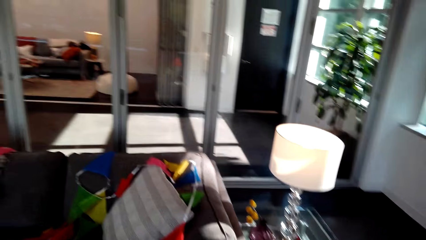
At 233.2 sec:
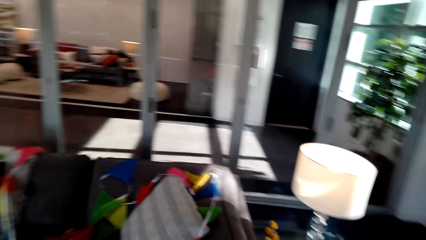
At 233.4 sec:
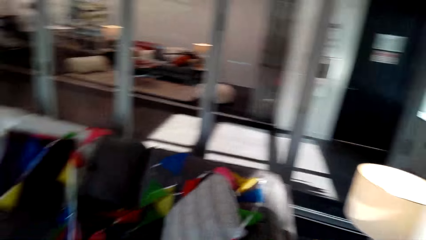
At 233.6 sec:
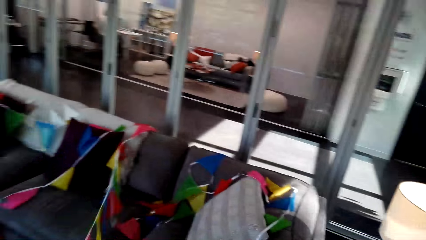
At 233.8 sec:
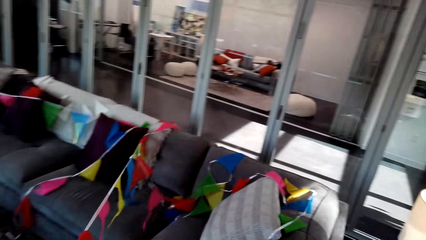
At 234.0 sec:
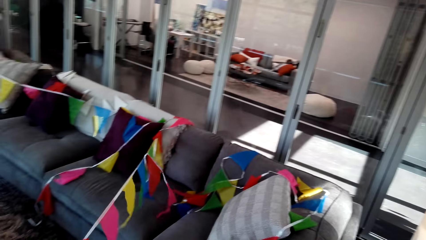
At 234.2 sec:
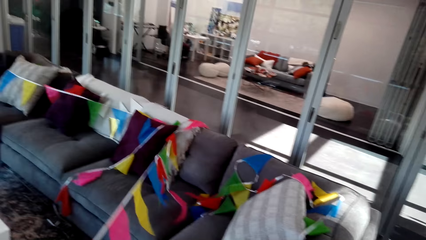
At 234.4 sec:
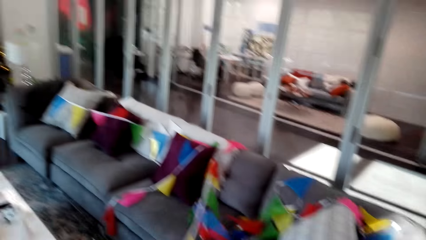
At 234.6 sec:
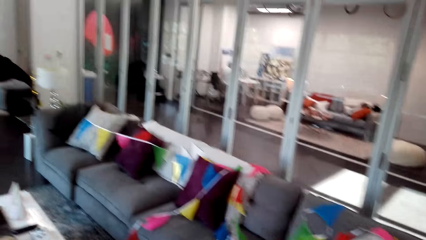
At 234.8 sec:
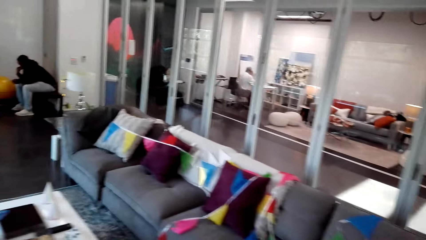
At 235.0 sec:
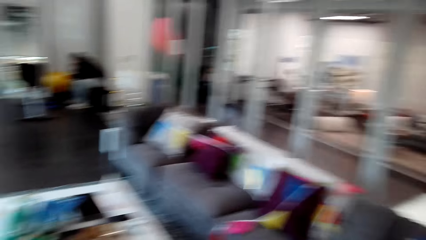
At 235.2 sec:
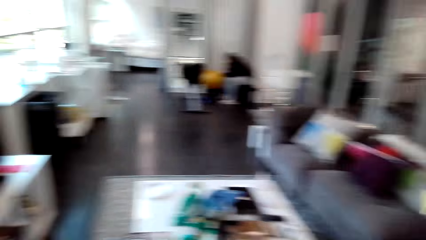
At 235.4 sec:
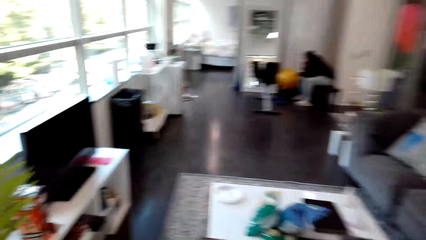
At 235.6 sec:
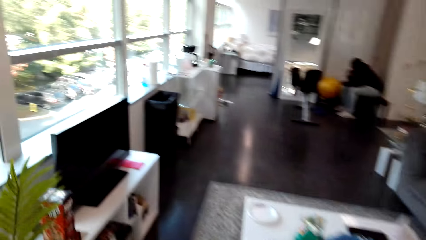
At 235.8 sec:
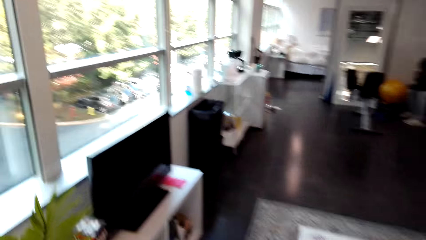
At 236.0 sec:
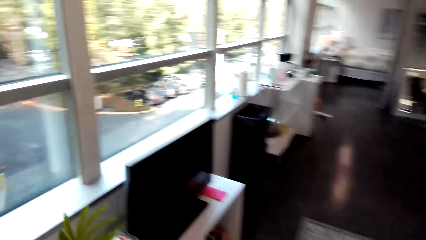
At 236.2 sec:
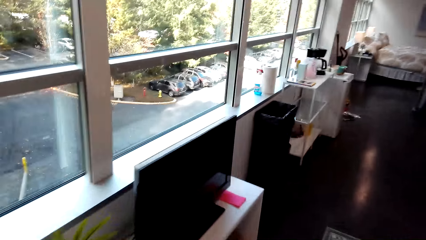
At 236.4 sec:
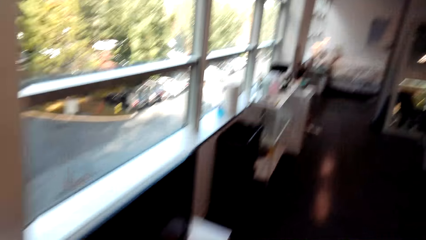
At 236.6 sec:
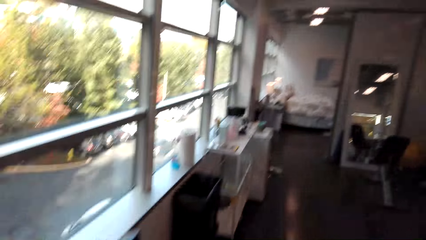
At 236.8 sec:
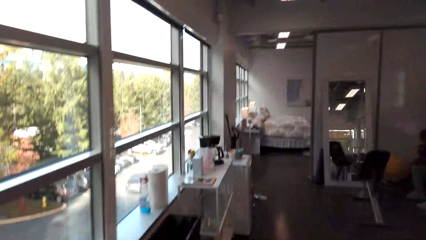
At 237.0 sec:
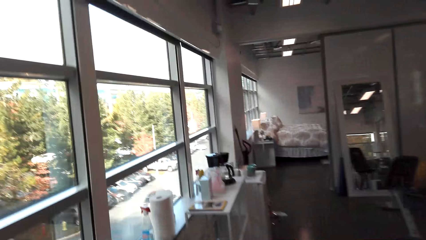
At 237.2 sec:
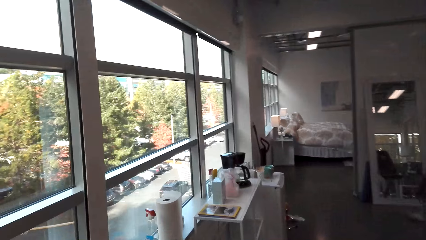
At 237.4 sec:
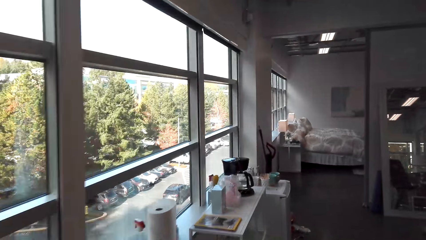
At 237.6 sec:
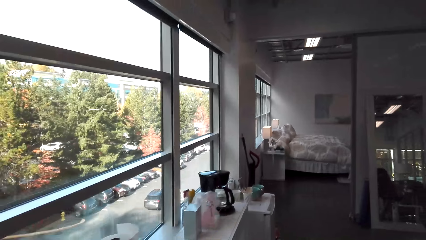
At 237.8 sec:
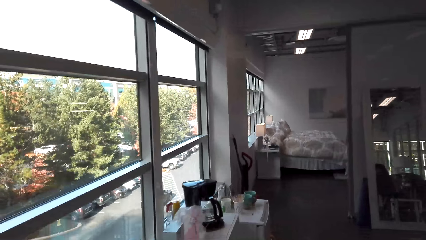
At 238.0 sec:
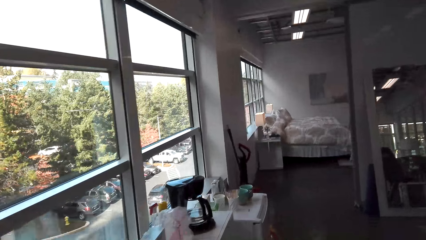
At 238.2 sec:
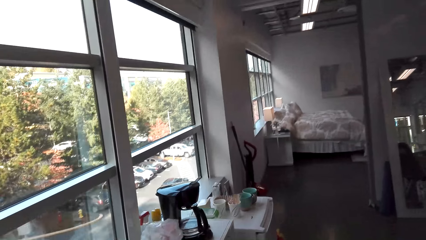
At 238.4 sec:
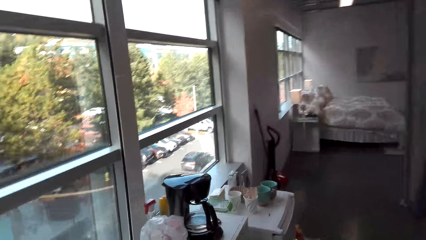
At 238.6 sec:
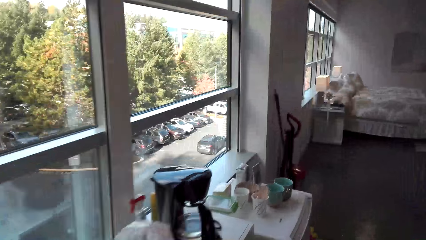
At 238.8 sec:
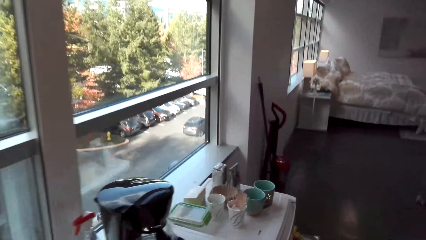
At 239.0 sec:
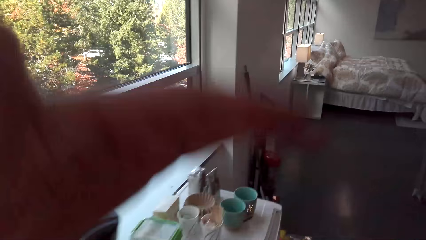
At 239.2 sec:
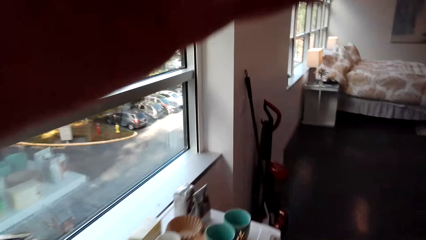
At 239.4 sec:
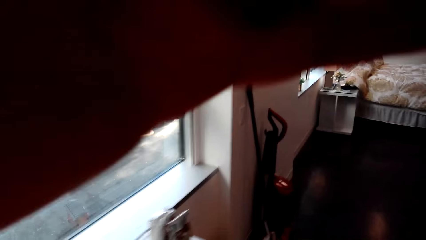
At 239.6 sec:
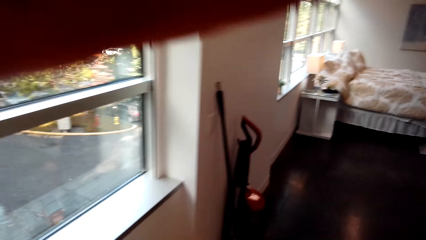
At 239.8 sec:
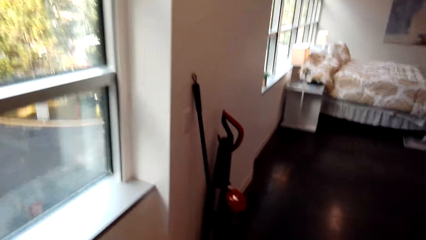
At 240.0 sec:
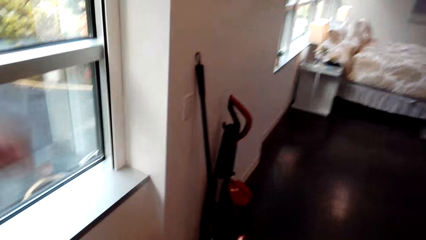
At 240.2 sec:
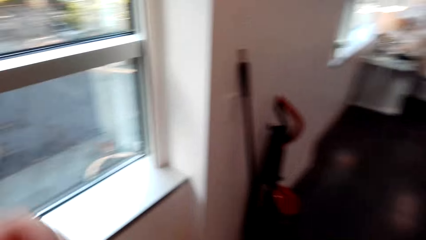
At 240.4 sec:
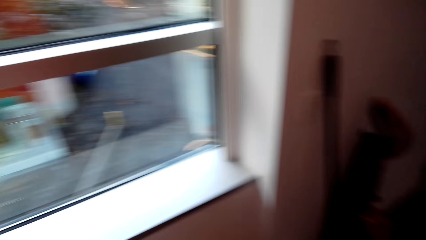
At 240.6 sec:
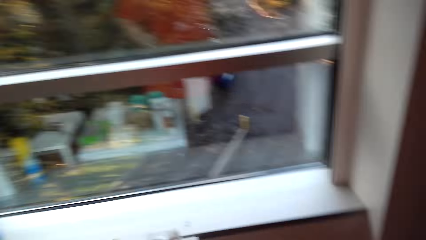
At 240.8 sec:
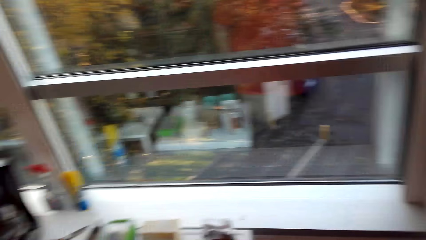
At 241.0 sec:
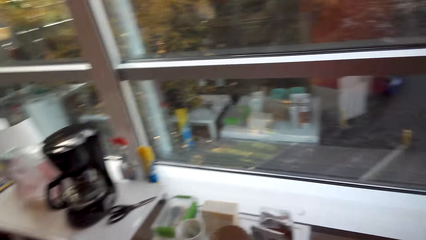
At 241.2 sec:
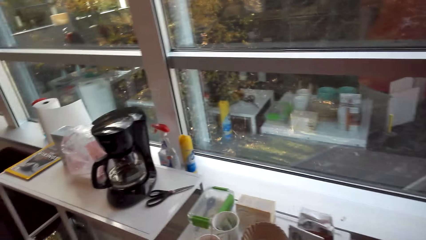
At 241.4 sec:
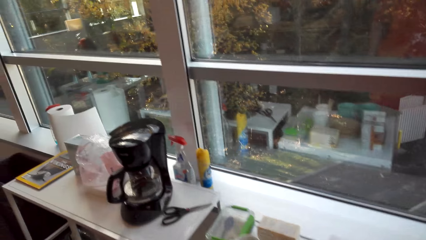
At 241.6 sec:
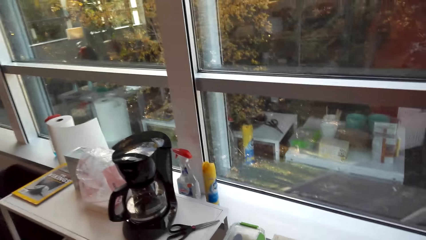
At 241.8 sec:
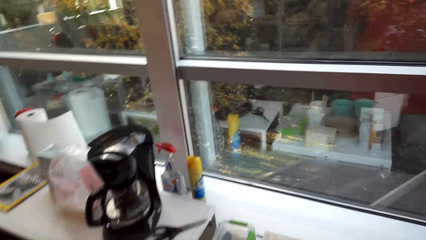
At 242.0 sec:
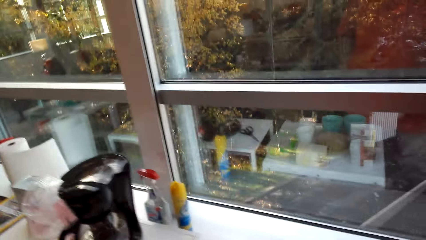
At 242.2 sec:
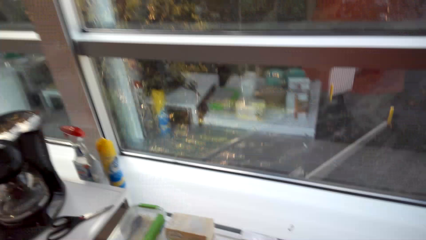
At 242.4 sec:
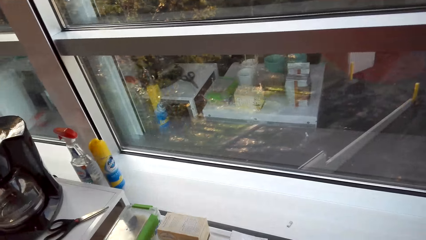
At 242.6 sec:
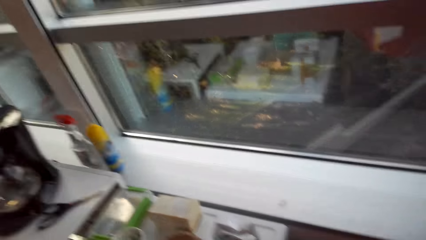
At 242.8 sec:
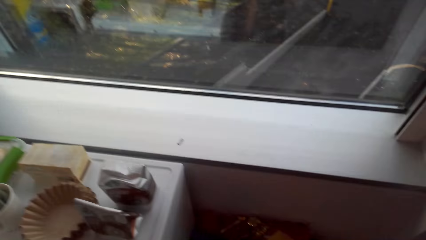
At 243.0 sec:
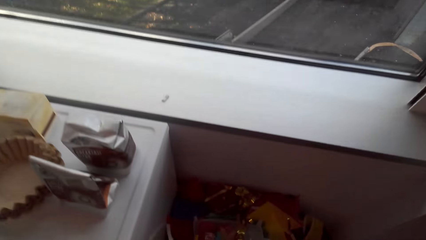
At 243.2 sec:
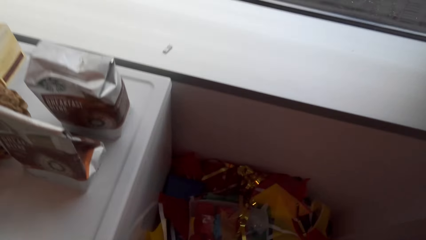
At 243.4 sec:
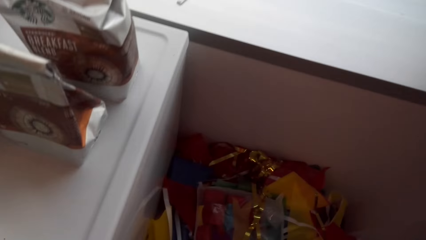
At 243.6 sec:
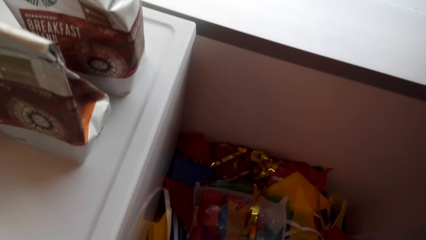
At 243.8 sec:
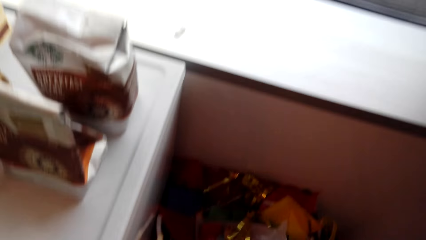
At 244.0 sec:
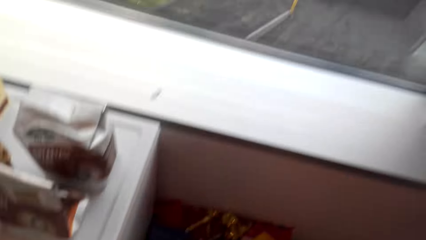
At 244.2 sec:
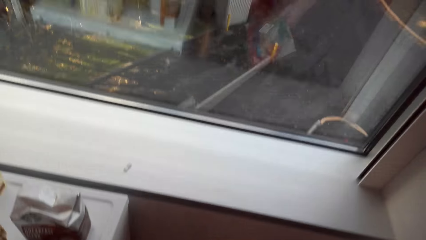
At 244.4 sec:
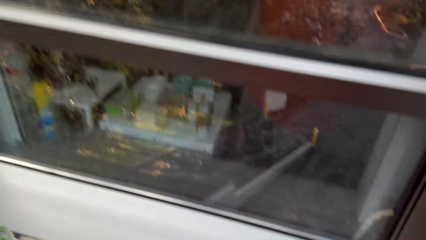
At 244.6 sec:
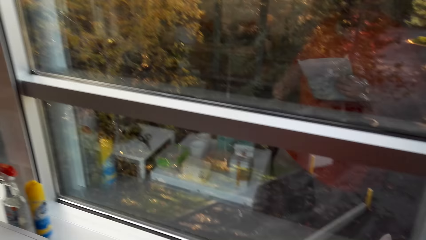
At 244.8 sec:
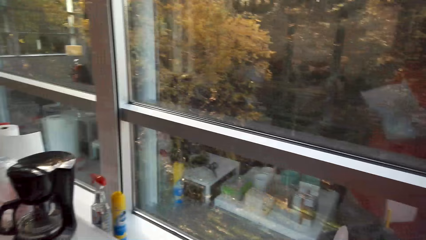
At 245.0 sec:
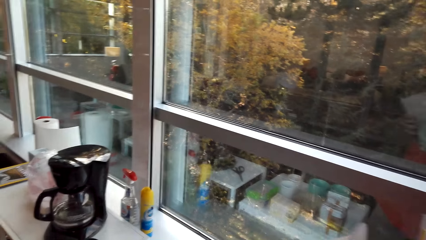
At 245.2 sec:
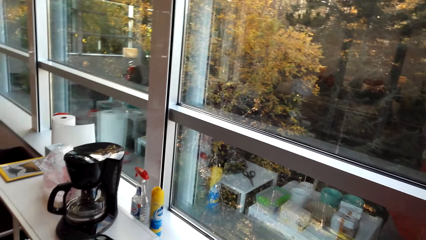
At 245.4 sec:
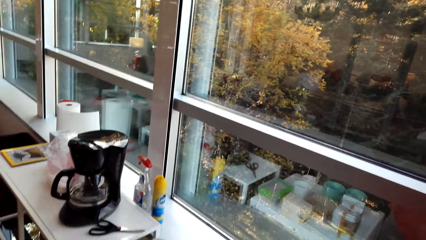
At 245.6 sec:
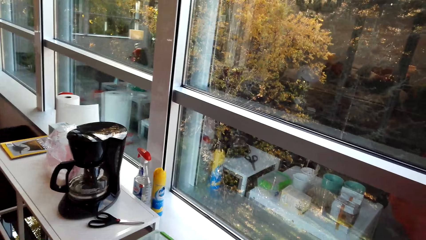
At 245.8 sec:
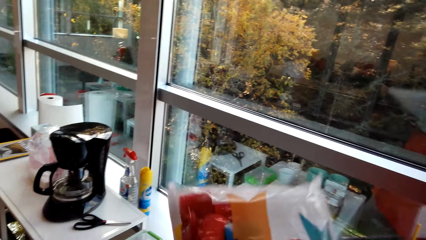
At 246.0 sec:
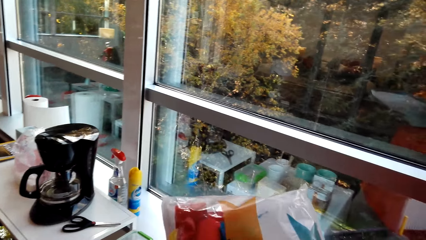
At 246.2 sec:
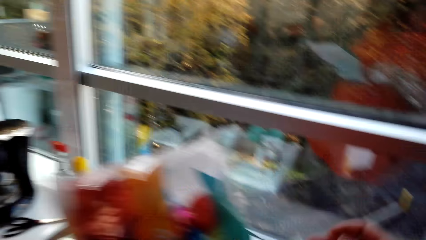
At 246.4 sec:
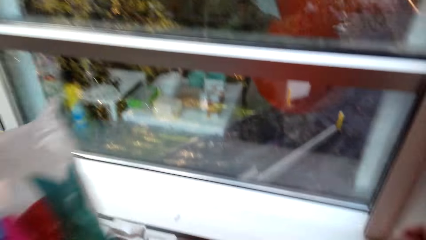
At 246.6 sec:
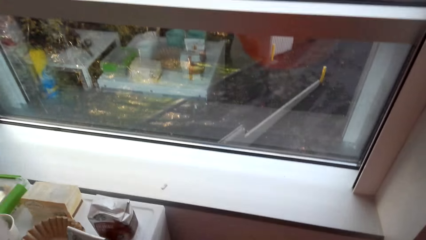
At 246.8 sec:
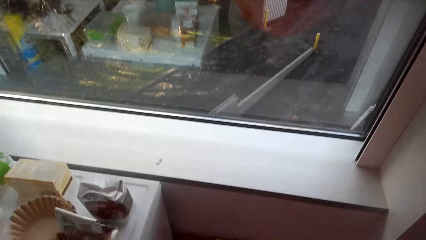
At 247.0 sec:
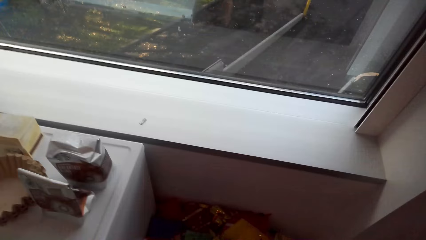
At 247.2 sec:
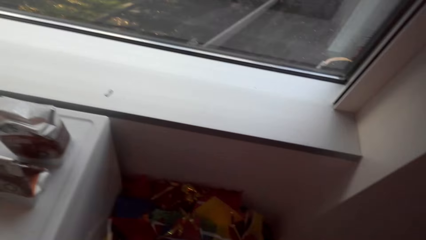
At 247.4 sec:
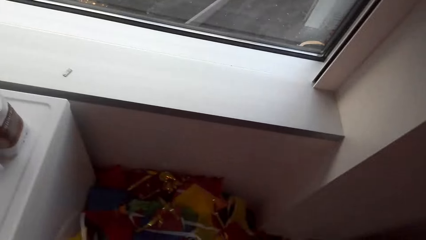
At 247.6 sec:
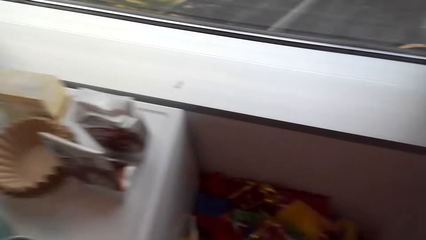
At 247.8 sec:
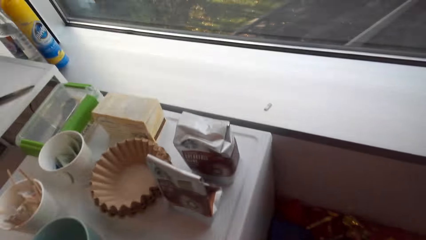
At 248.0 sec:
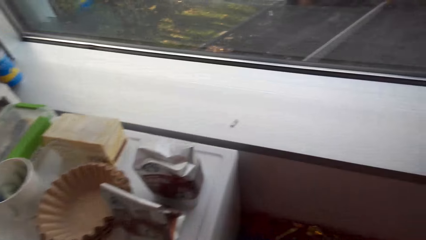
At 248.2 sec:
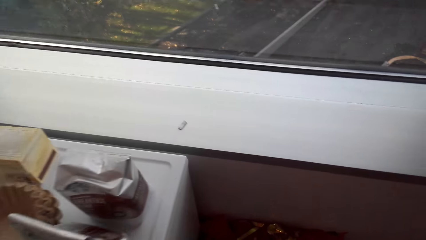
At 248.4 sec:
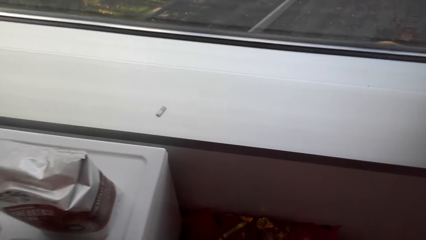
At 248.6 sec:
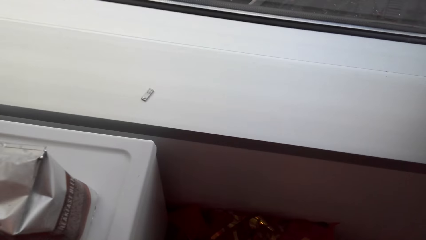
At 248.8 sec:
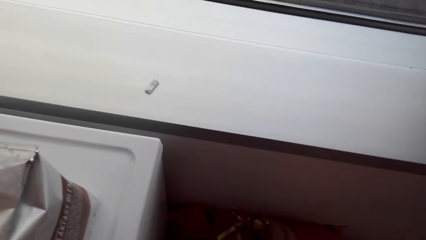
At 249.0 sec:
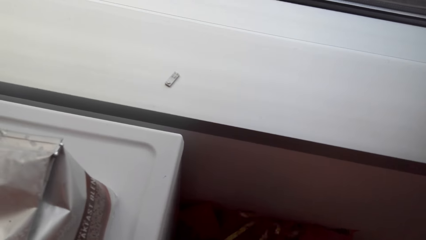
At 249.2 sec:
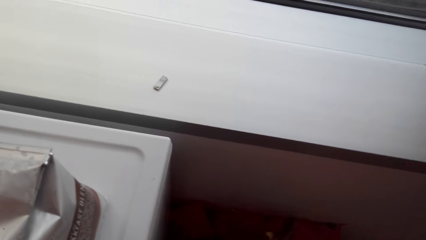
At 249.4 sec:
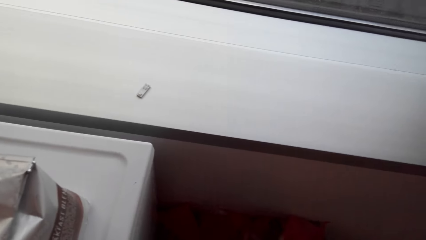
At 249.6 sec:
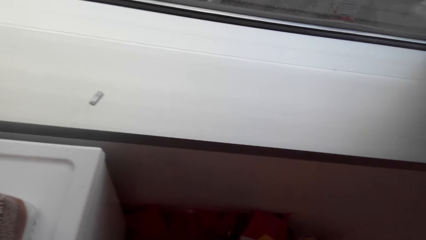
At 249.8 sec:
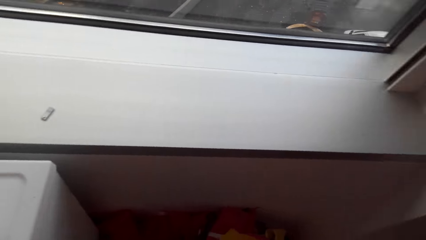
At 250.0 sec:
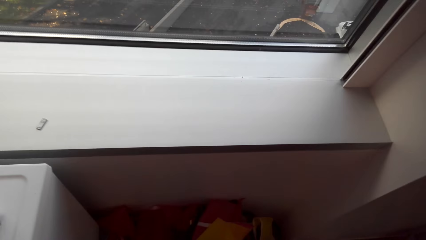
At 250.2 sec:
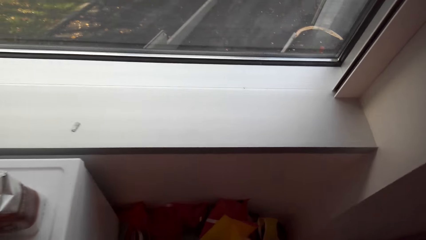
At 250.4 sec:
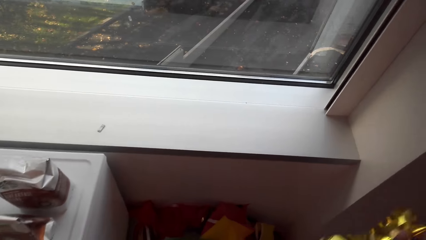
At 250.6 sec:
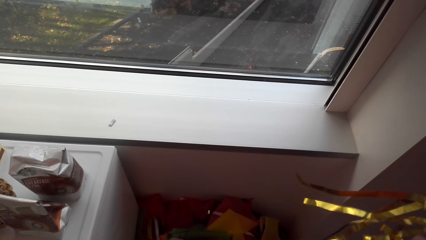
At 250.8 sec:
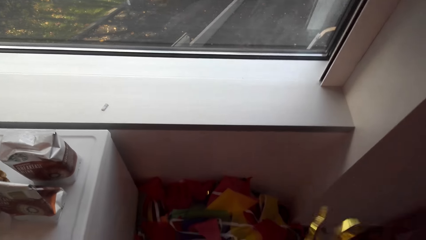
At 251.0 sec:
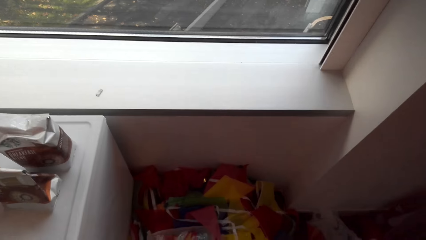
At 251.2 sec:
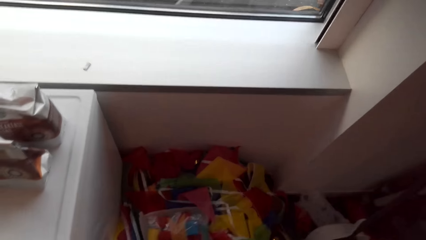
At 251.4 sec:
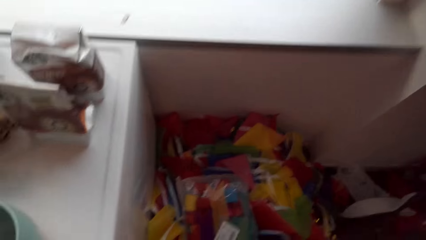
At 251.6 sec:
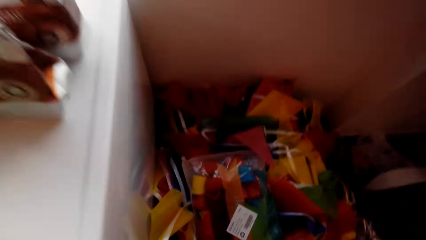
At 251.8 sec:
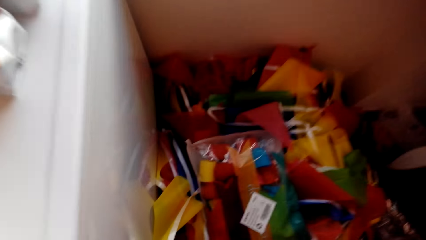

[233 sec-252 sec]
The camera wearer pulls the decoration. They walk across the living room. They fix the camera. They look around the house. They pick up decorations. They check the decoration. They pick up the decoration.
